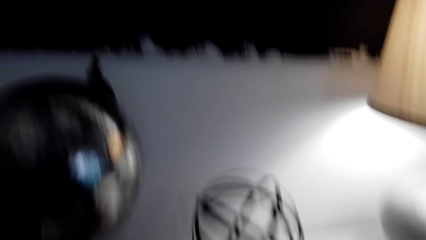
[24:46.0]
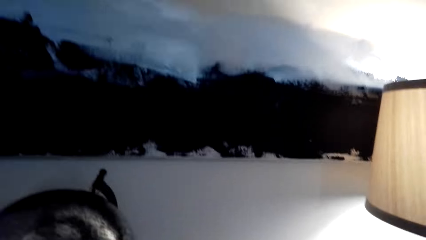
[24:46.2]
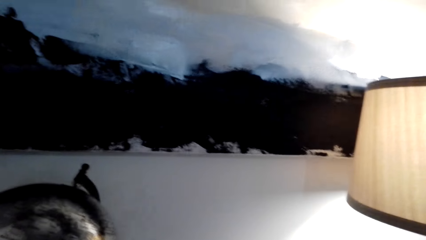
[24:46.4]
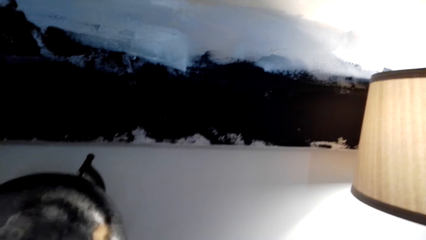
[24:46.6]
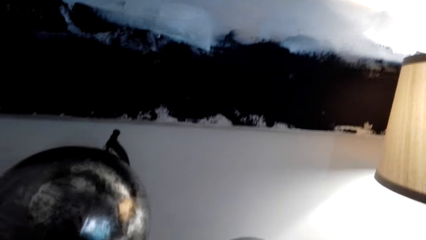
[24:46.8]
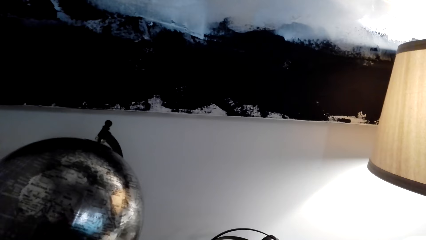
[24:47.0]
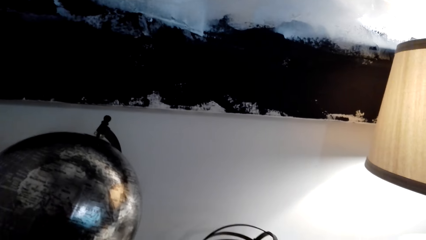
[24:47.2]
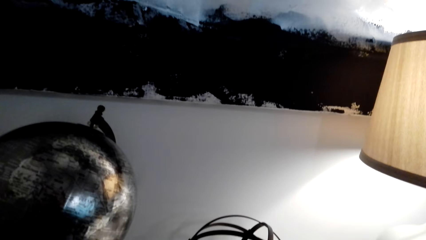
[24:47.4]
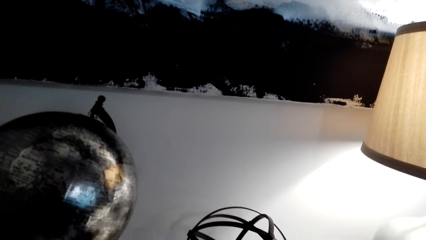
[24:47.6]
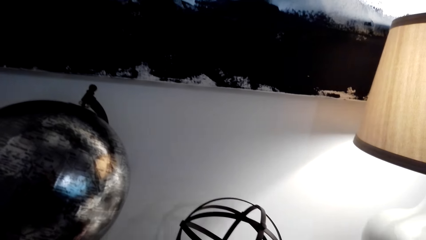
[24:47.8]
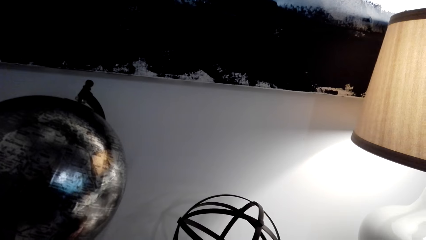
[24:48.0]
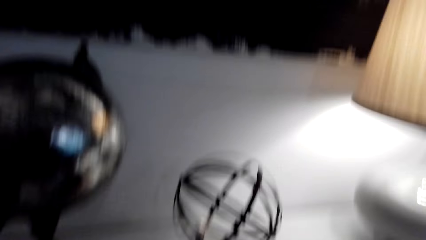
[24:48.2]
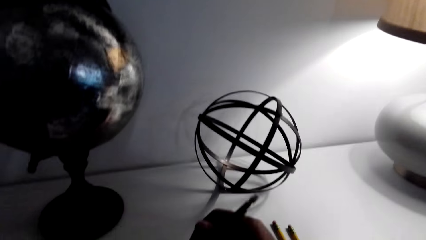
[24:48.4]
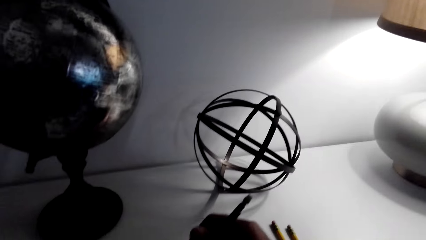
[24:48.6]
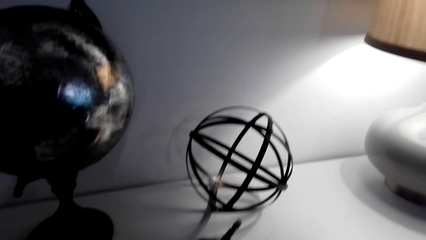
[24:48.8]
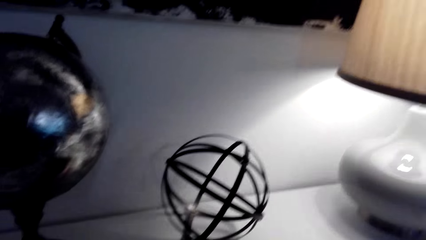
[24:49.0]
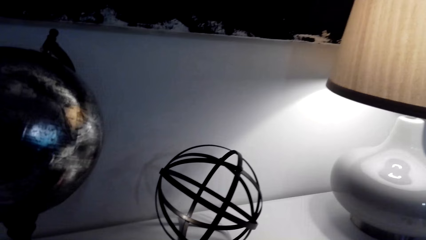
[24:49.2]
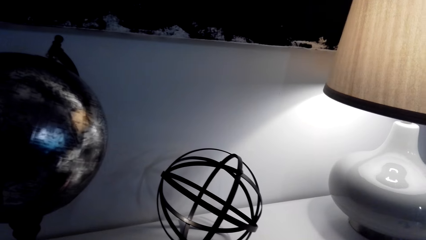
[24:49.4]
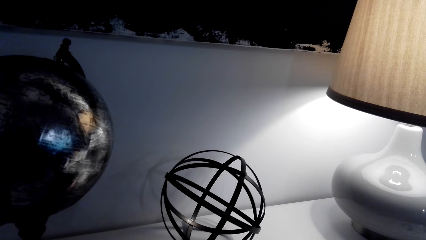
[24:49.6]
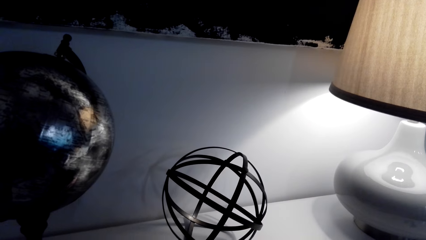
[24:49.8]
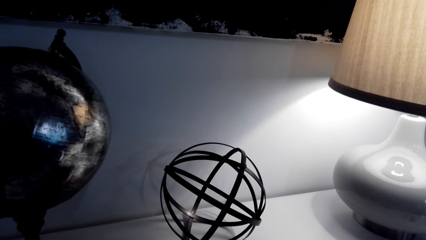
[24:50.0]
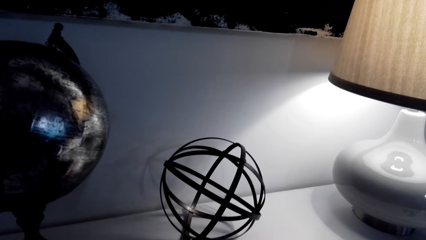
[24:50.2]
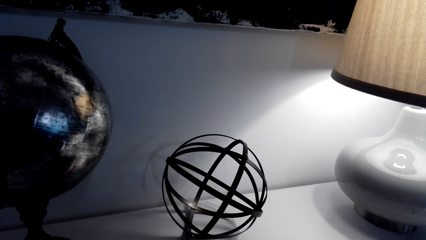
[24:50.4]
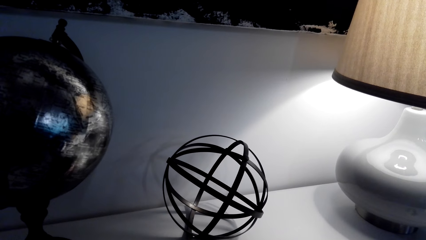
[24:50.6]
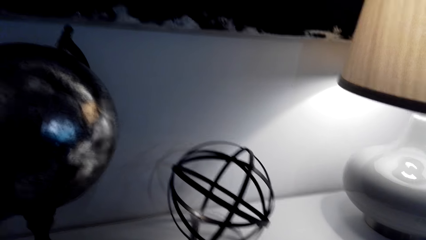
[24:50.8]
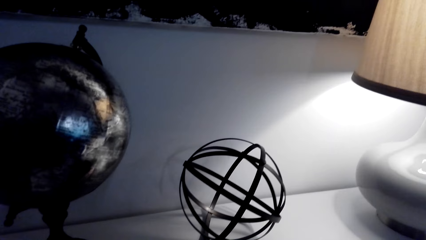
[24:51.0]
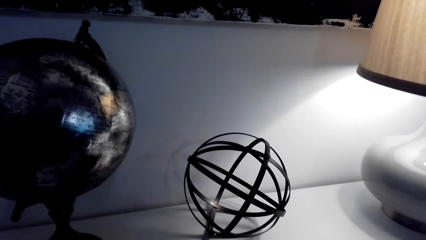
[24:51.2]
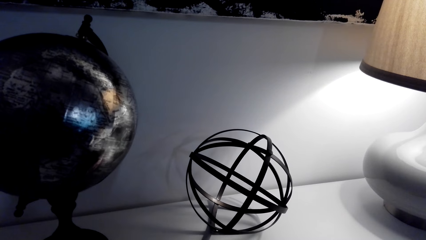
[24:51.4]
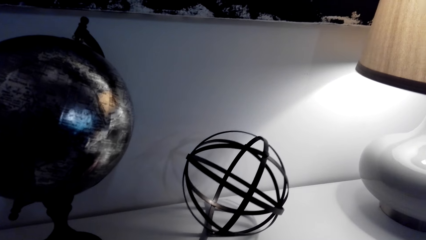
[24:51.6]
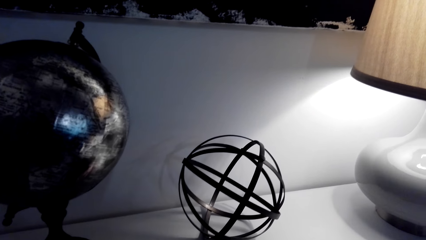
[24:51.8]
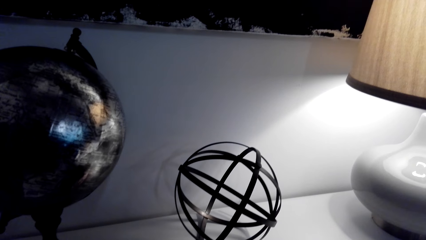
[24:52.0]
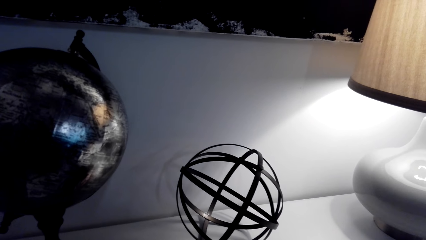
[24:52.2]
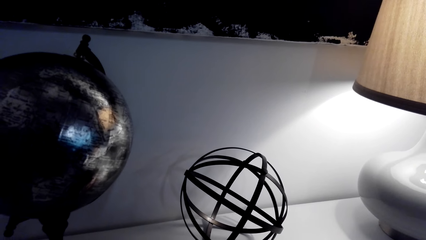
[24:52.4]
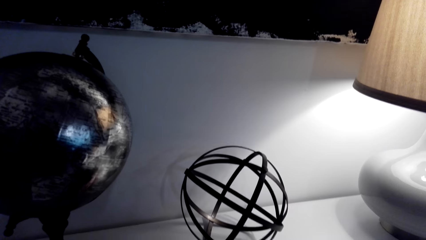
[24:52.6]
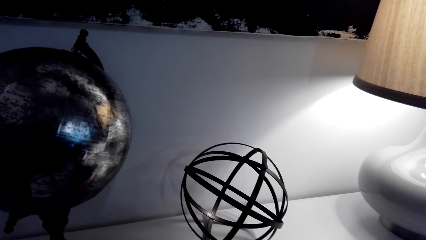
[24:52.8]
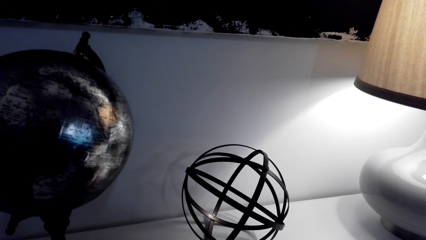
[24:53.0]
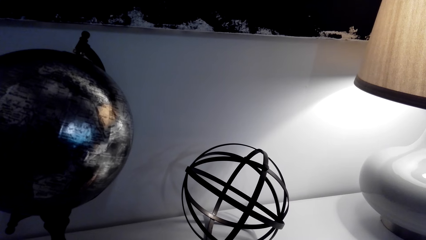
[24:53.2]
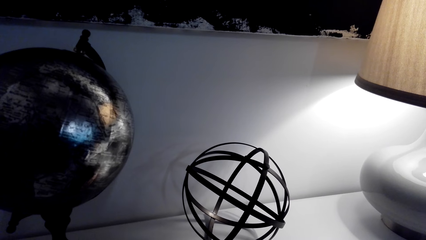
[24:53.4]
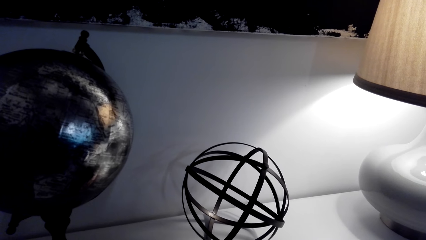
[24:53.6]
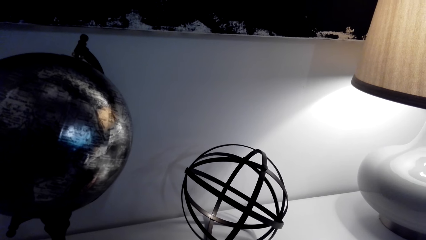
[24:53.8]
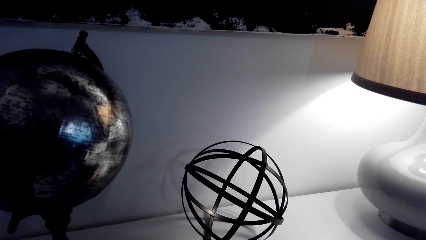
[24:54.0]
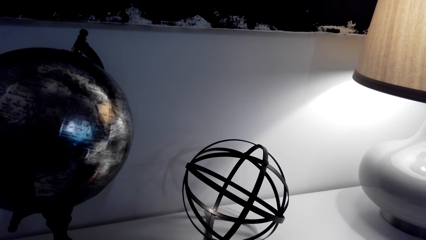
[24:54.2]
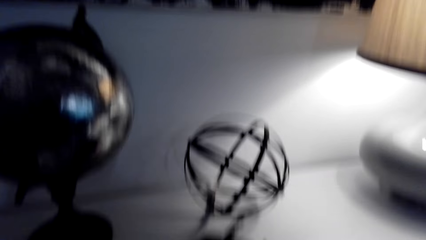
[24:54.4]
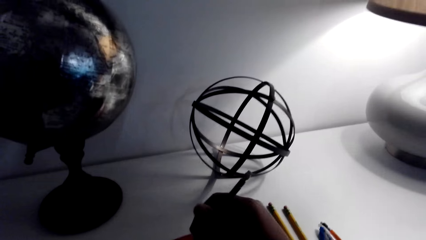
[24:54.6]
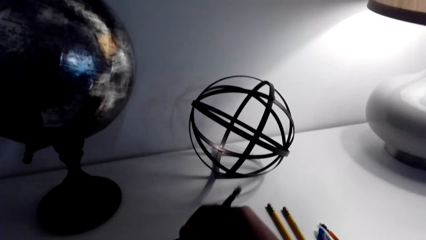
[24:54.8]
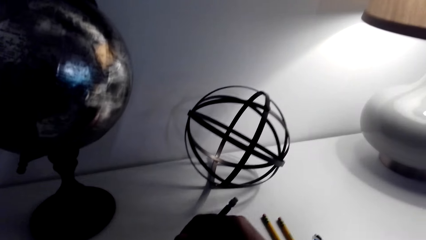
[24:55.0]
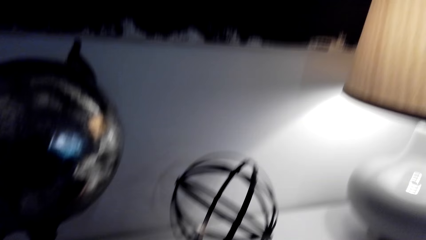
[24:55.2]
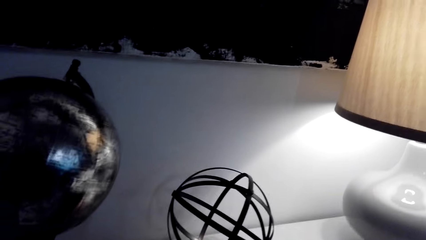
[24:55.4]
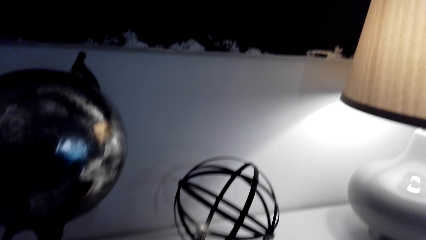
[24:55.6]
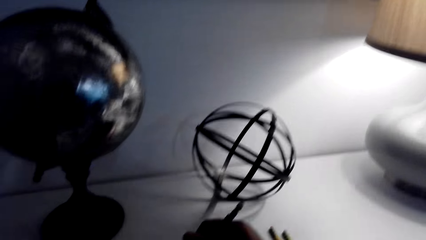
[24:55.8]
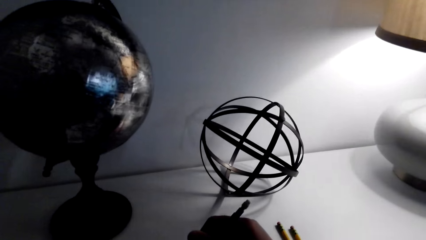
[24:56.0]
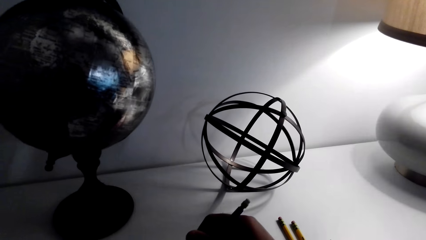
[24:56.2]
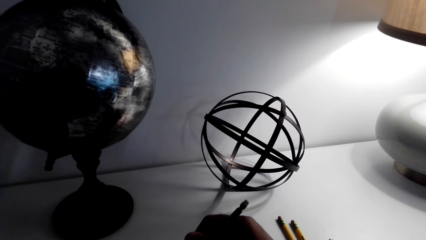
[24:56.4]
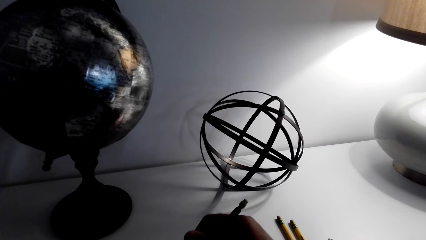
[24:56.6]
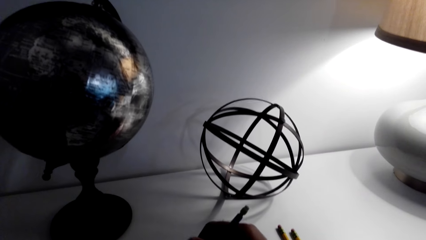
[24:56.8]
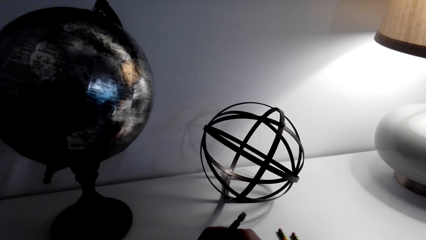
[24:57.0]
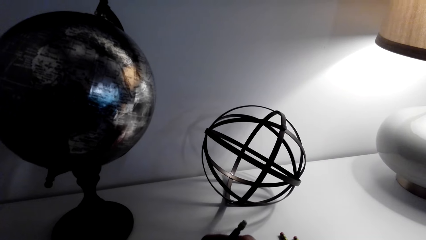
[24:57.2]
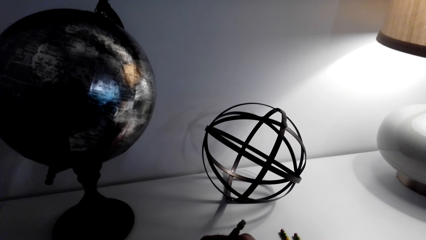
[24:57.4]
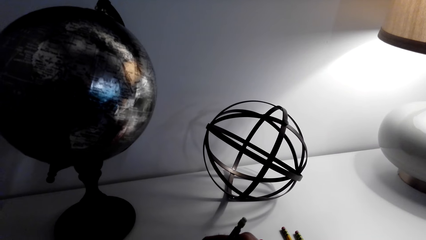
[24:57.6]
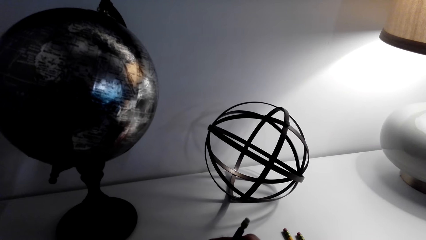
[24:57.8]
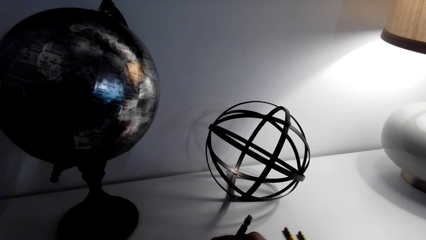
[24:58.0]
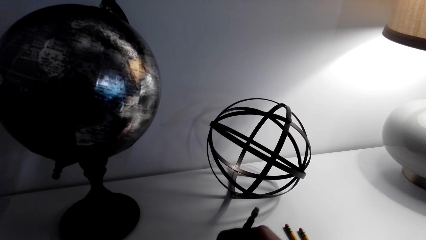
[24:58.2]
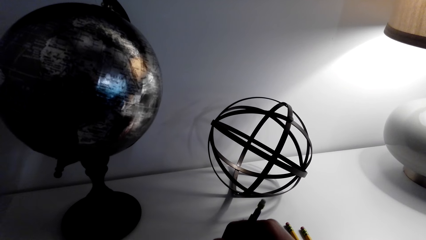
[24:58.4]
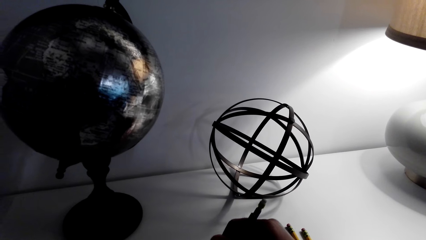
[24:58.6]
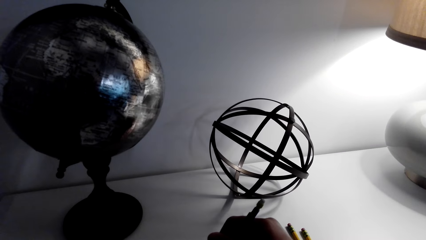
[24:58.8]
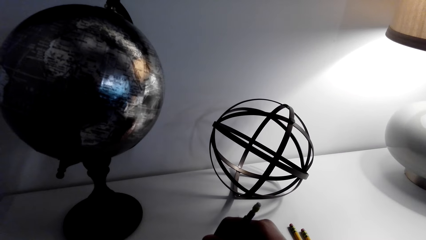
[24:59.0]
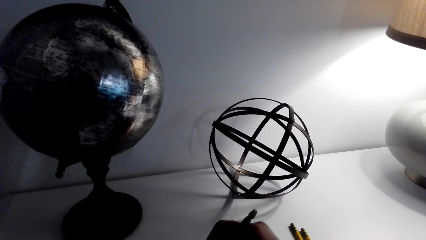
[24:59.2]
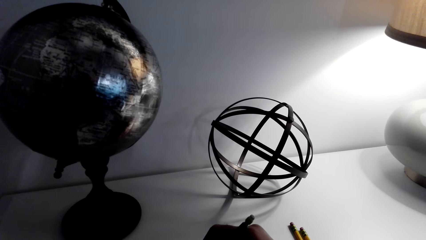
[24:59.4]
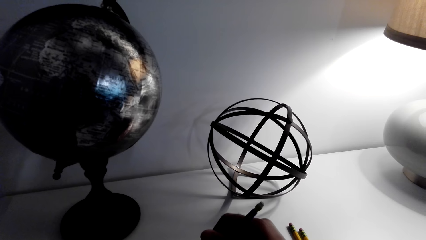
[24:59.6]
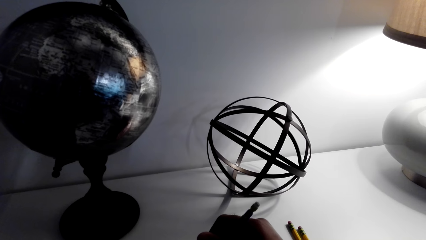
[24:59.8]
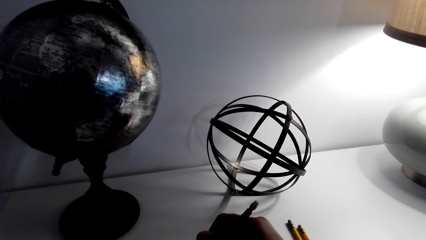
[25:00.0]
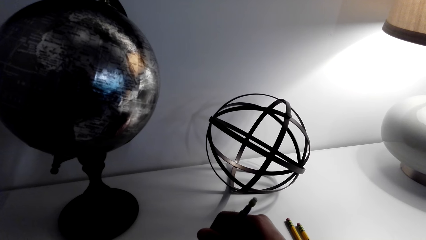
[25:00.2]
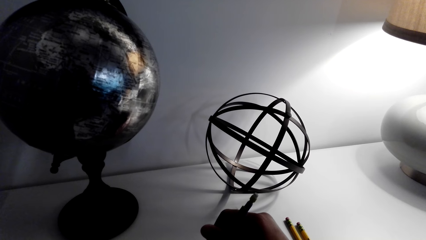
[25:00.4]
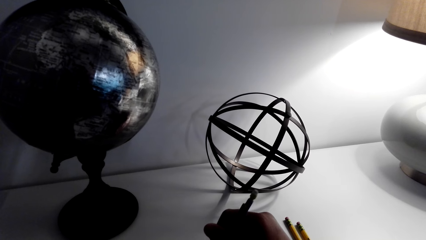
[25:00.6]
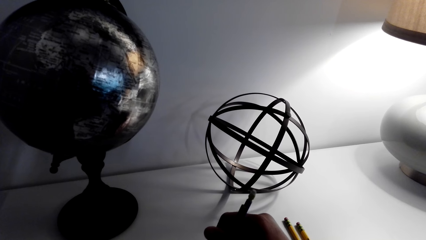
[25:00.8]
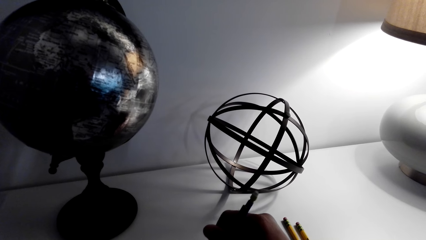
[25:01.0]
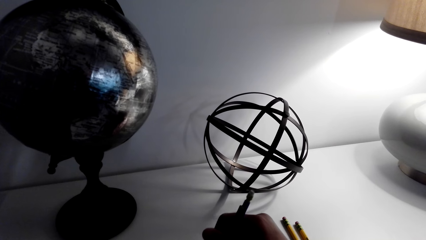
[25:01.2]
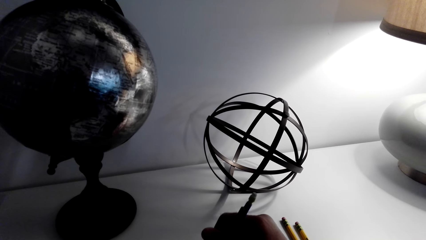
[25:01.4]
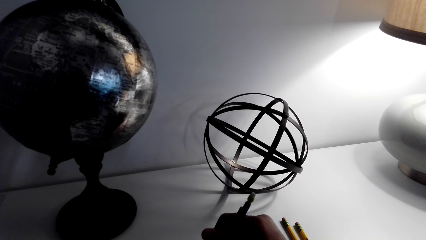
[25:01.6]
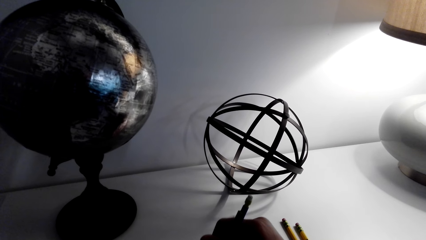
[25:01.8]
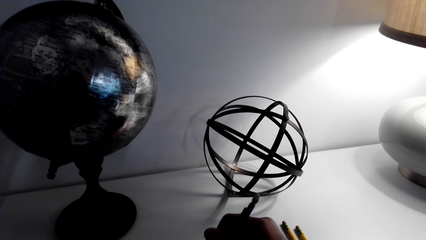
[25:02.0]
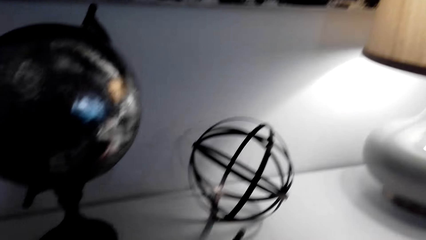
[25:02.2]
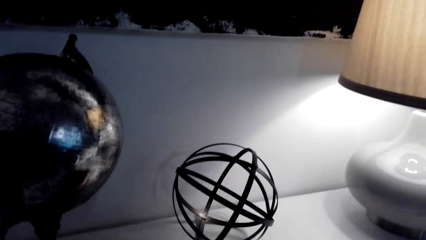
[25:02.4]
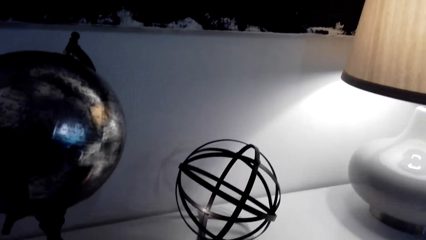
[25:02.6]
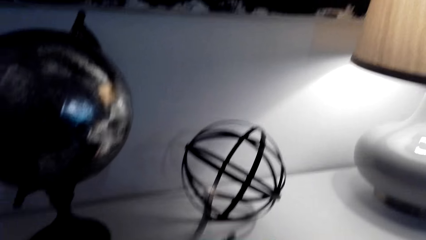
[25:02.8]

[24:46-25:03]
The camera wearer turns around the room. They draw and speak. They draw. They write on a book.
